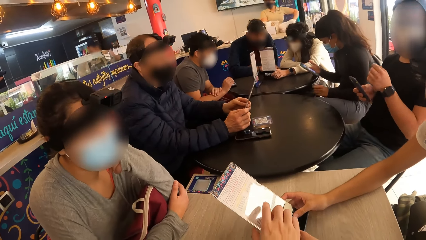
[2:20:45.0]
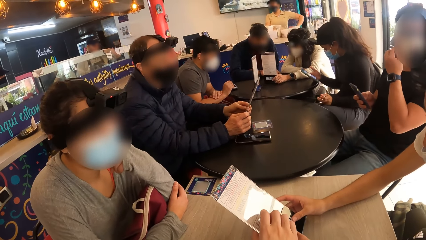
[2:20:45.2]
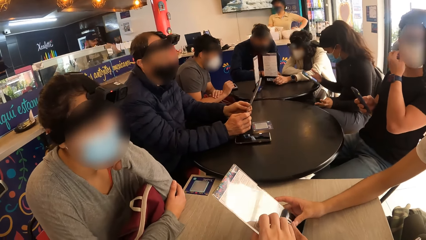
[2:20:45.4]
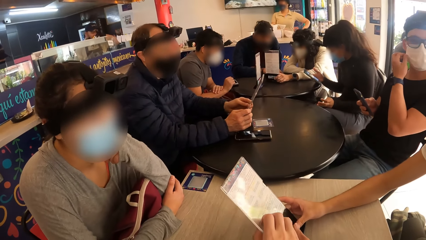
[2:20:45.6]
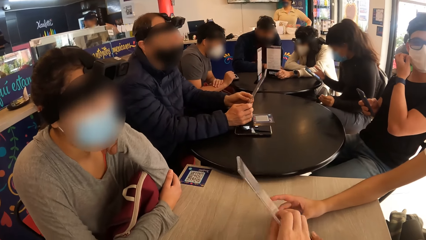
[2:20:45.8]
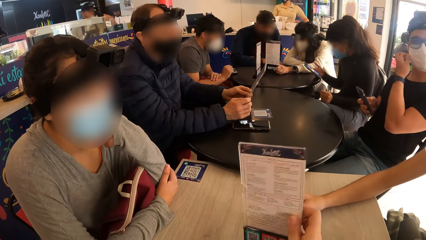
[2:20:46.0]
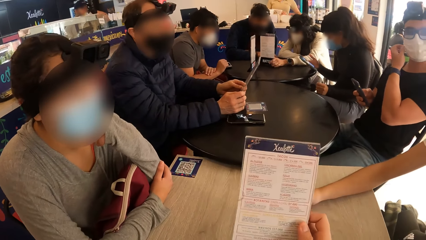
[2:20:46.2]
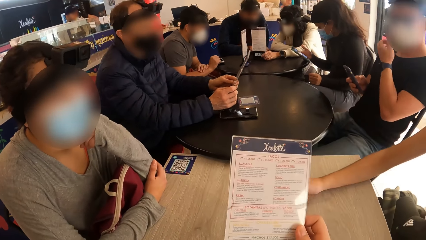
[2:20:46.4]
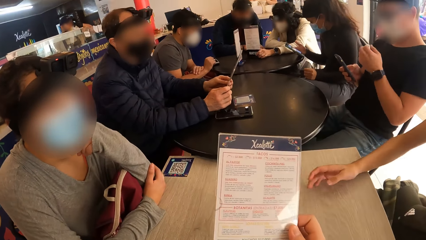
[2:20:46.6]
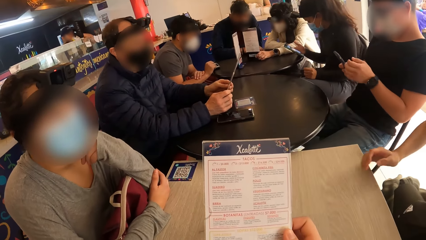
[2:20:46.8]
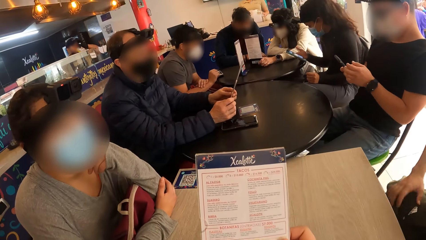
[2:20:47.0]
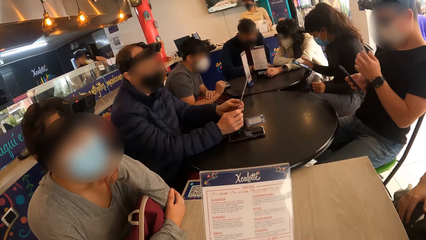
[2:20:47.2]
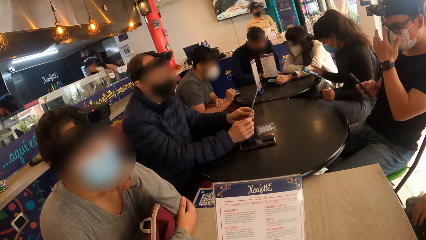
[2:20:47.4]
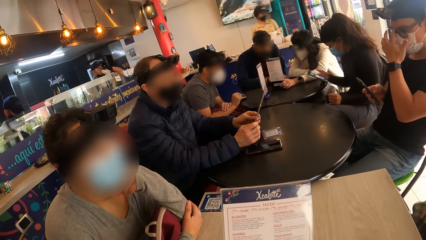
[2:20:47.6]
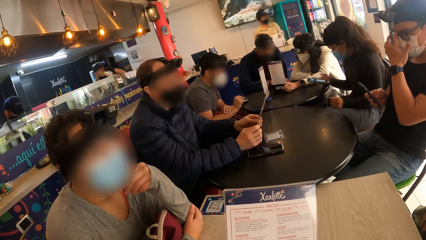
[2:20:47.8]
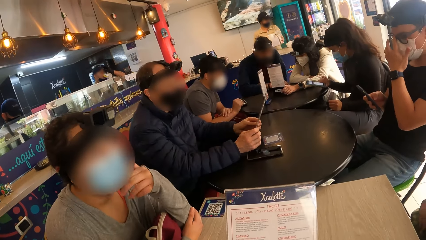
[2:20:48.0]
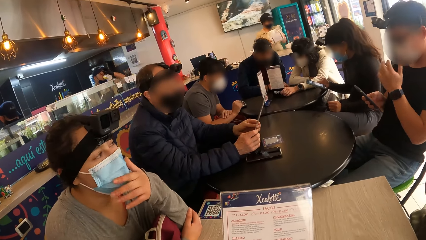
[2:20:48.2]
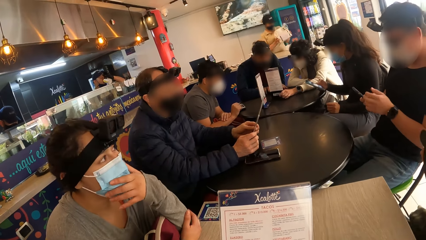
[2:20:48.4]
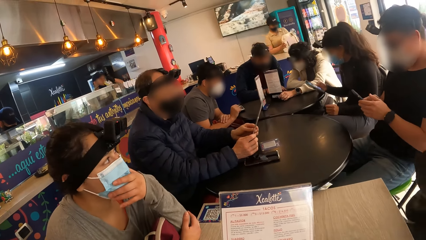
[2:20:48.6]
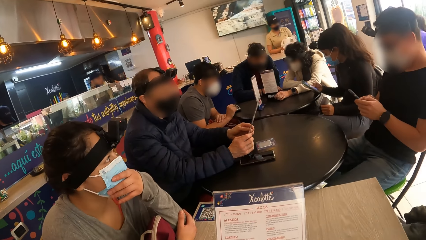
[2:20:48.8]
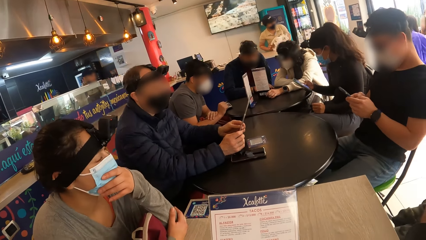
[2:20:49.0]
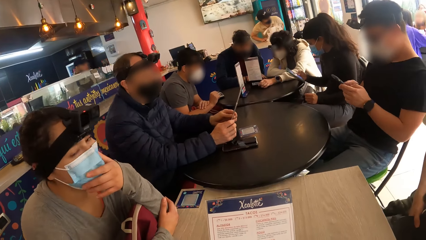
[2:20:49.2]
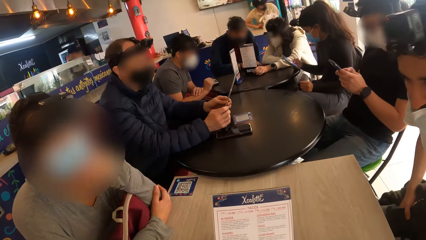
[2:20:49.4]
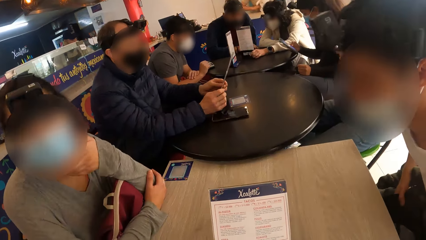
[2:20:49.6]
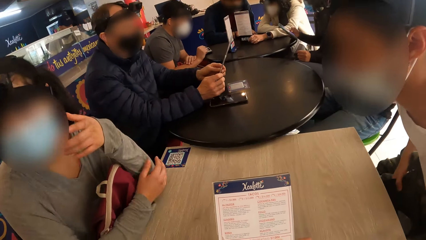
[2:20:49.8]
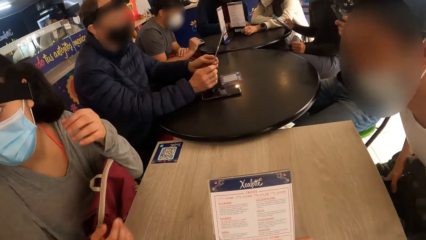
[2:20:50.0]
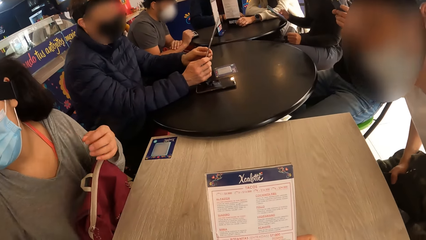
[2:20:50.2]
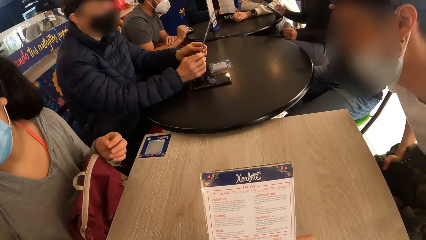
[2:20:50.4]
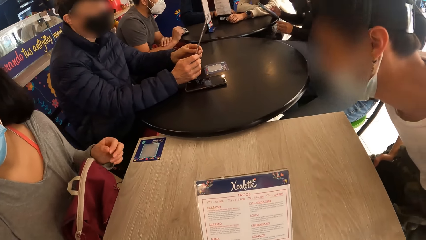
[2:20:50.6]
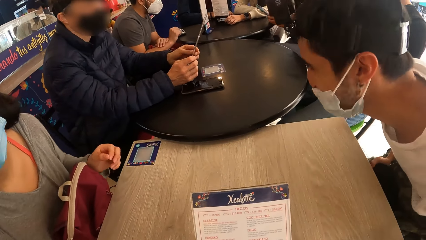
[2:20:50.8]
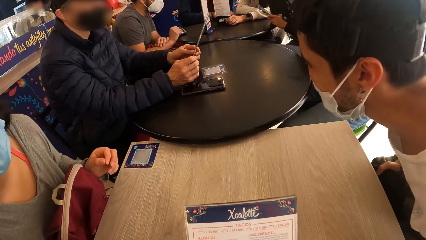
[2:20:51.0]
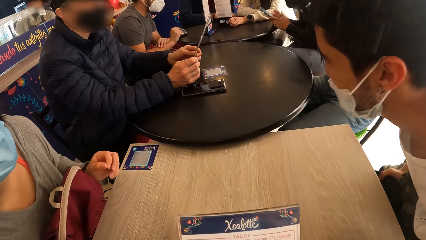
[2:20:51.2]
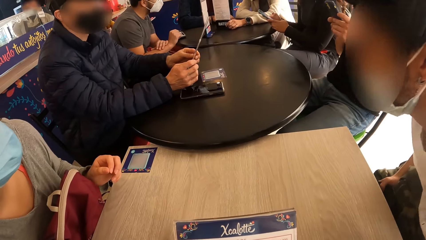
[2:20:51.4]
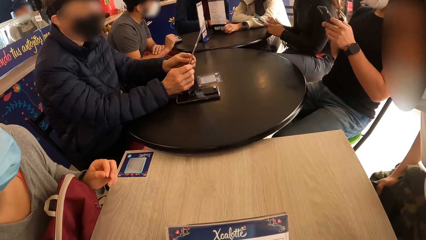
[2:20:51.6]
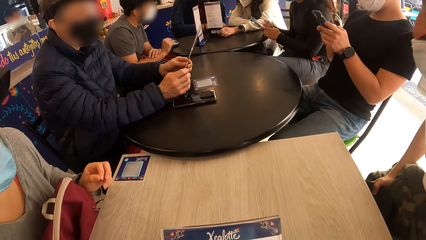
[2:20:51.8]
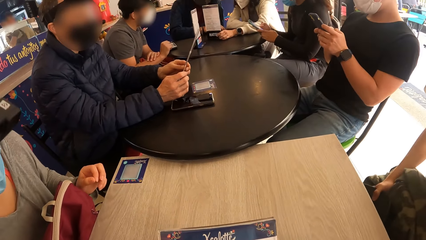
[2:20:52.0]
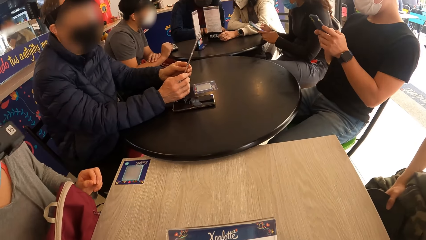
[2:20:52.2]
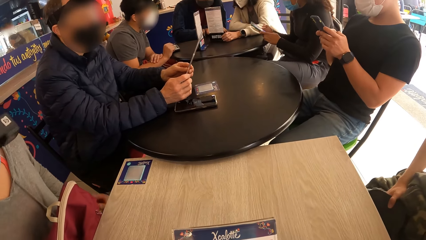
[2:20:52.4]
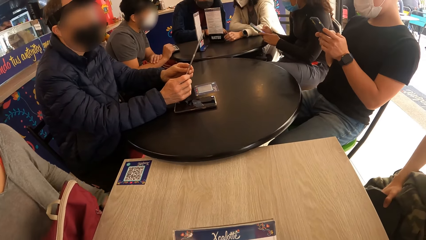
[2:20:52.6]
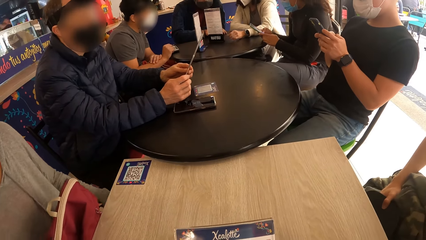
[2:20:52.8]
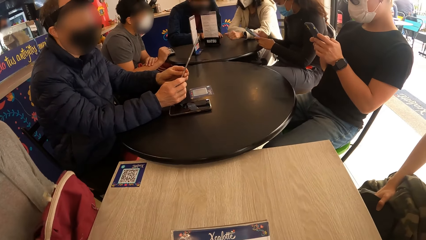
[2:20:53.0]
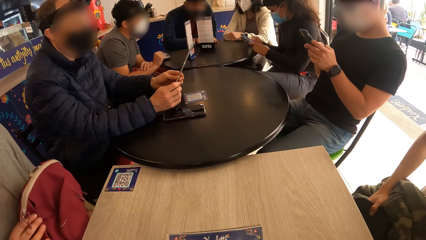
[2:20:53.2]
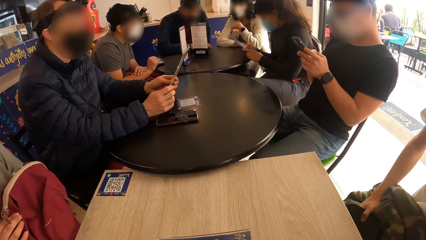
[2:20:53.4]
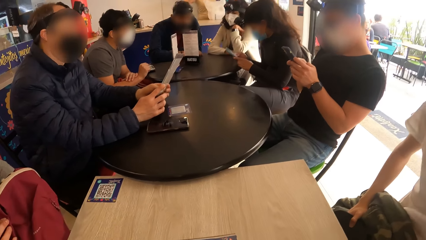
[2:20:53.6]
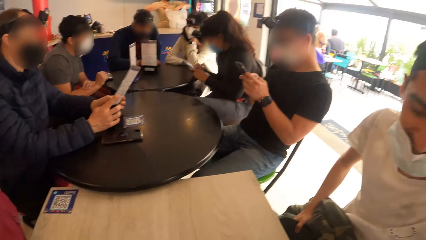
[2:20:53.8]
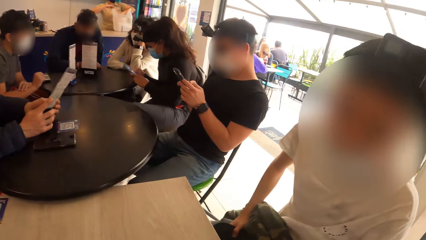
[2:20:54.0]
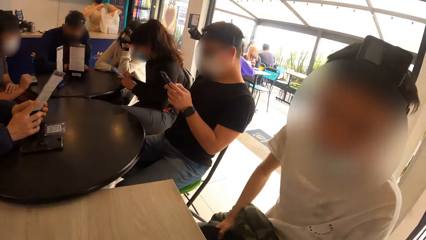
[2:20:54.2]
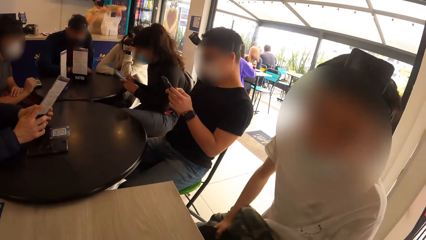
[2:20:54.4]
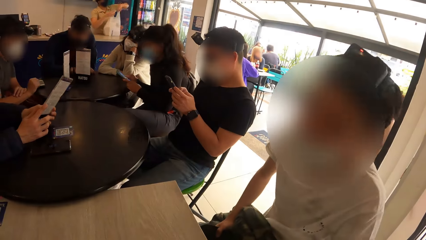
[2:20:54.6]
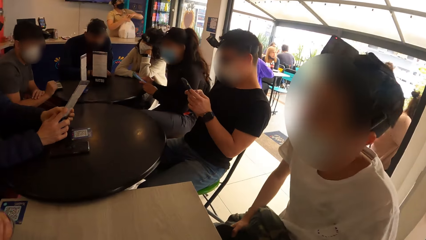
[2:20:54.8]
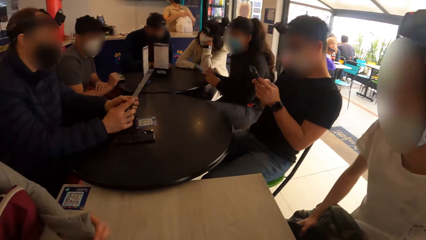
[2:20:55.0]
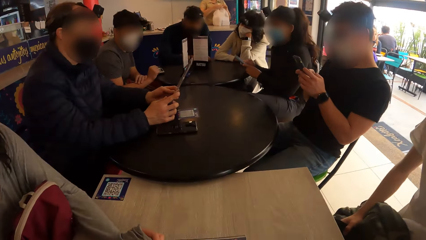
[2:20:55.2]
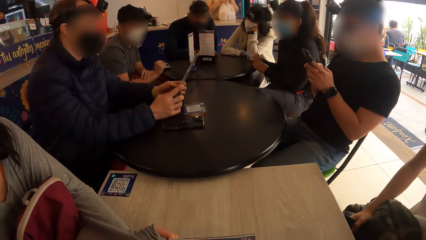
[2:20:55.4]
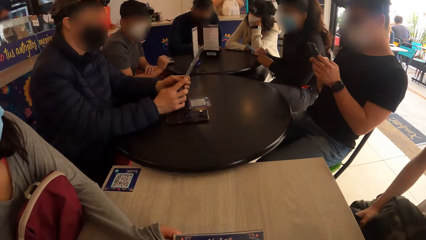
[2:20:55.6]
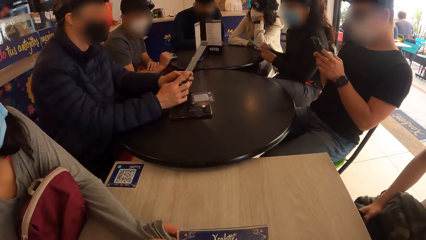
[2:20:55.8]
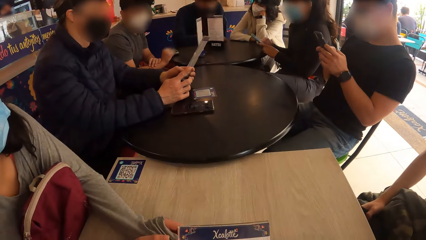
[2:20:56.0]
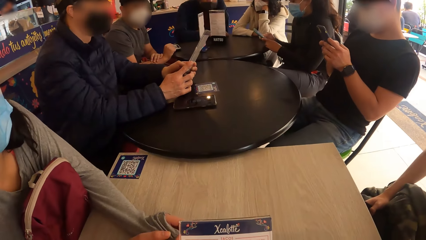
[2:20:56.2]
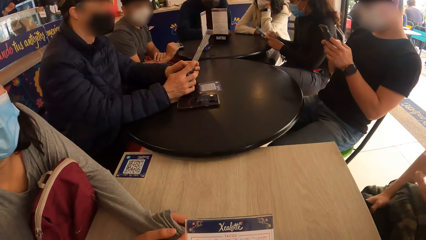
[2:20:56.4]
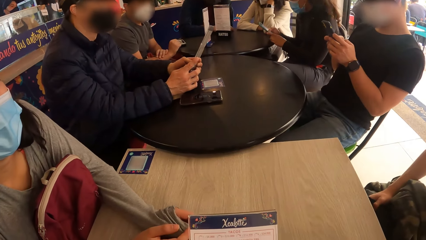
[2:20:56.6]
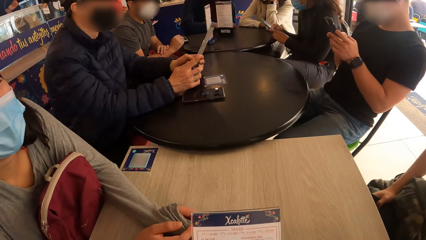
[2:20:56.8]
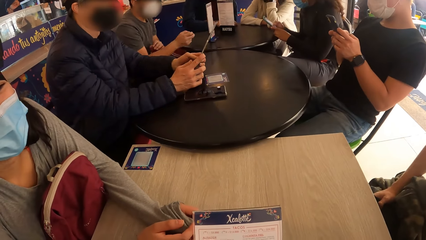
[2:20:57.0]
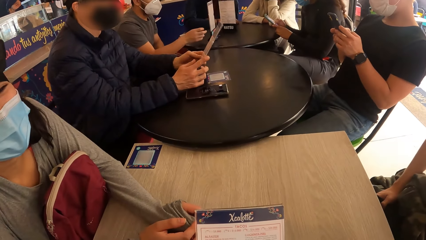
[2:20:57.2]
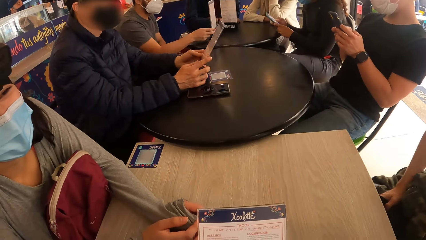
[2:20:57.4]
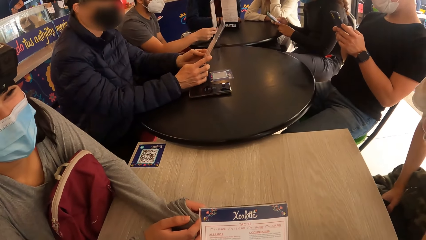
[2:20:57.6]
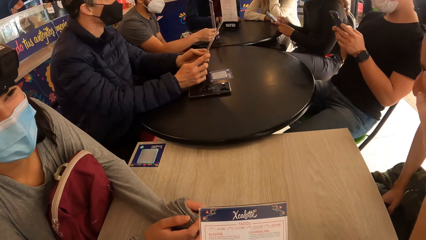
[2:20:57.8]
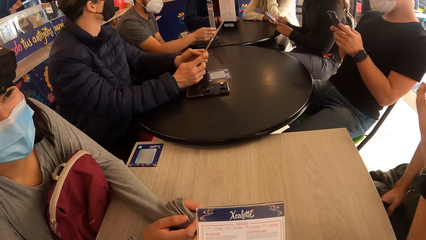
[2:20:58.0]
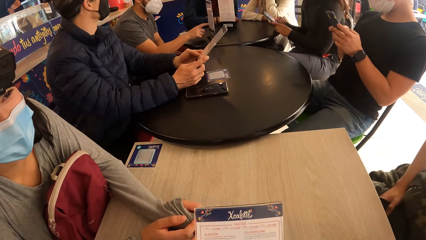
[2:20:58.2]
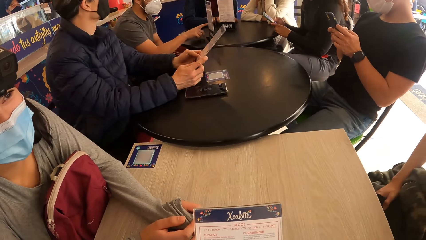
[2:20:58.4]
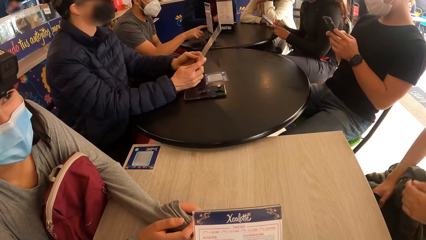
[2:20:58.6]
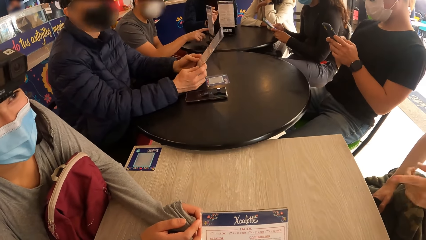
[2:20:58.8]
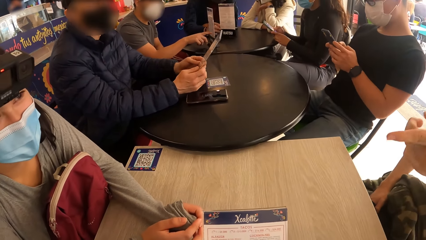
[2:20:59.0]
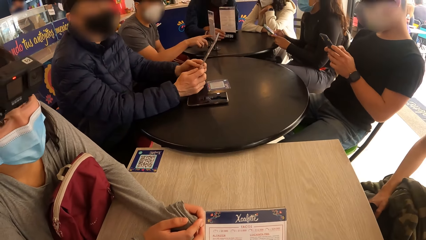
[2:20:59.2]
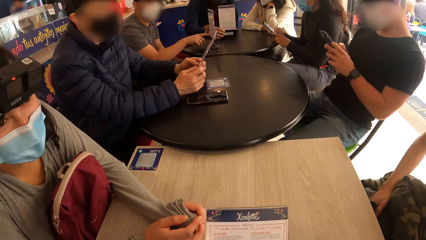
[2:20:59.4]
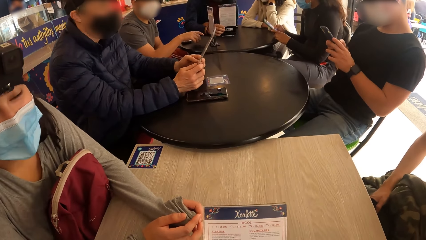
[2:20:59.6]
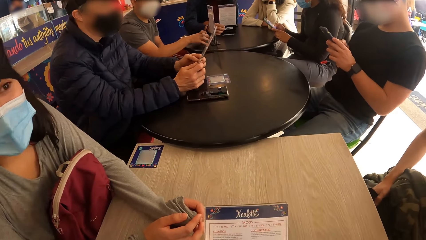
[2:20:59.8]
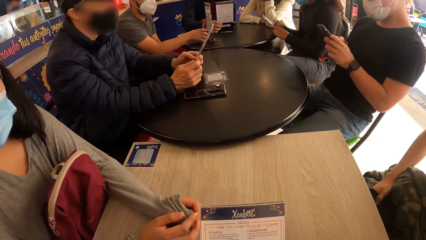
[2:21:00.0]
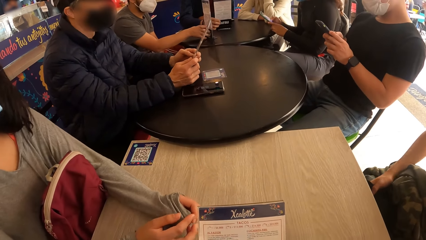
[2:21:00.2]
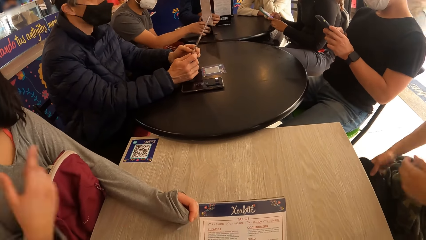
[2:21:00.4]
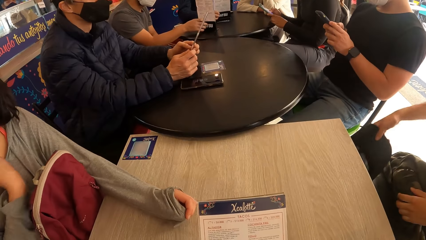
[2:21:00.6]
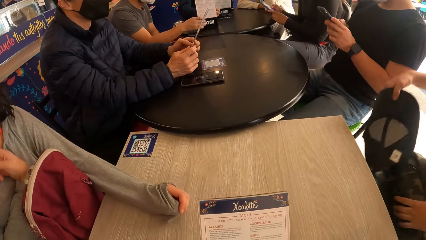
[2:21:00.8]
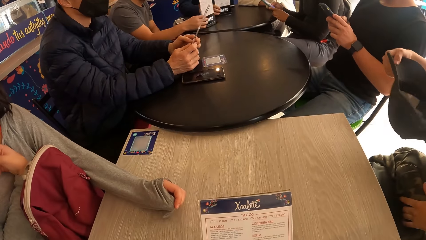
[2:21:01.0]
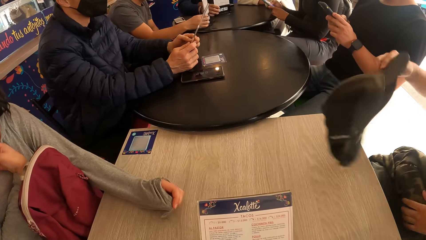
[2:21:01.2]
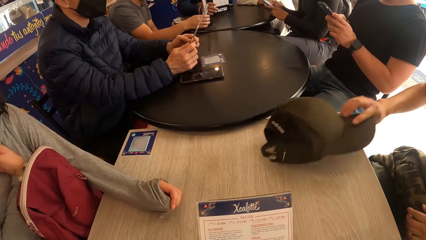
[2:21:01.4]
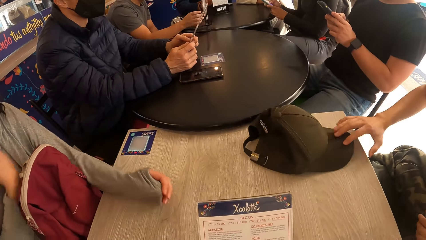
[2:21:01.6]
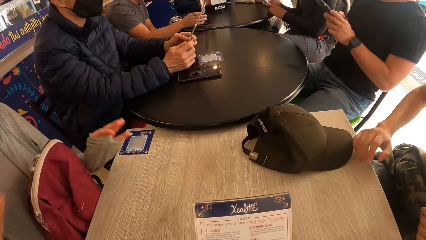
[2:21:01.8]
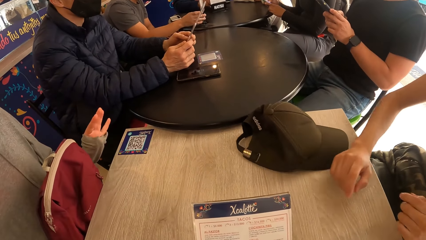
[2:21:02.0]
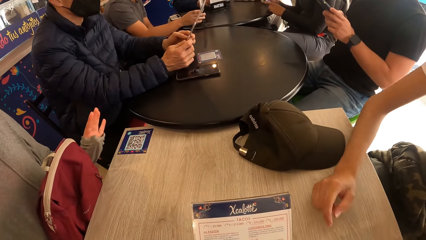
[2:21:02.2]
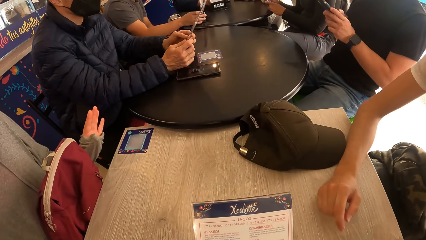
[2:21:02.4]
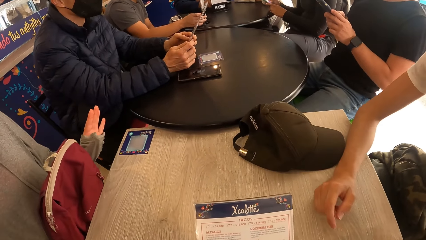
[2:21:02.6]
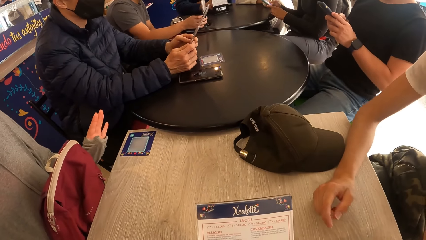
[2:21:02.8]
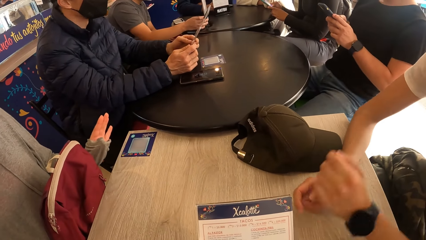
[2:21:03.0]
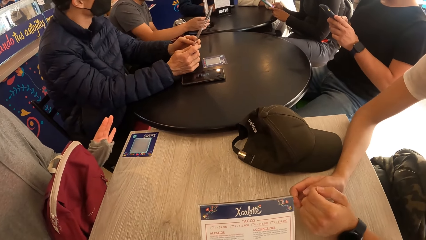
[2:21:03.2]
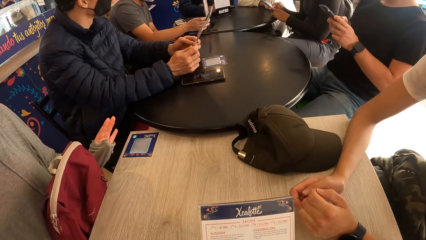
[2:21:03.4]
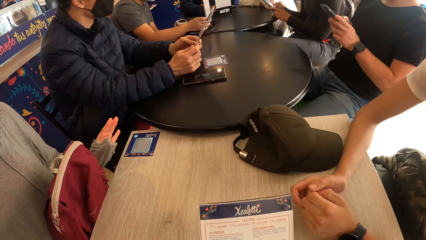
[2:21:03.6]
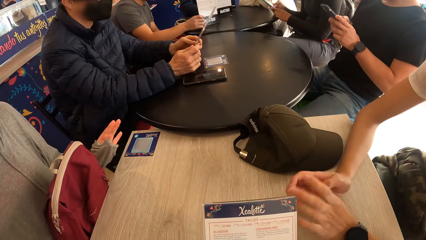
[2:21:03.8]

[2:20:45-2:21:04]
The camera wearer collects the menu with a man with his right hand. He holds the menu on a table and reads the menu. A woman touches her face mask with her left hand. A lady interacts with the camera wearer. The man adjusts a seat with his left hand. The woman adjusts the bag on her legs with her right hand. The camera wearer interacts with the man and the woman at the table and looks around a room. Another man reads the menu. The first man touches his face with his left hand and points at the woman at the table with his left hand. The camera wearer looks around a room. The first man drops a cap on the table with his right hand. The woman makes gestures with her left hand. The first man makes gestures with both hands.
